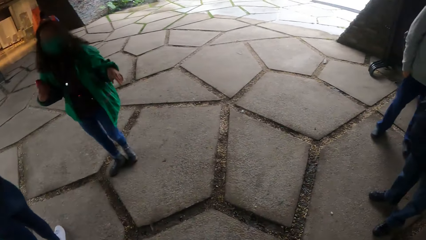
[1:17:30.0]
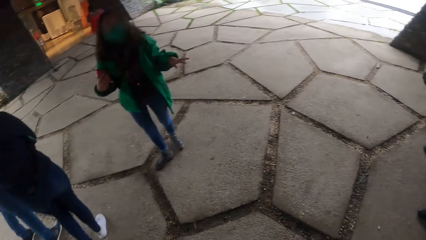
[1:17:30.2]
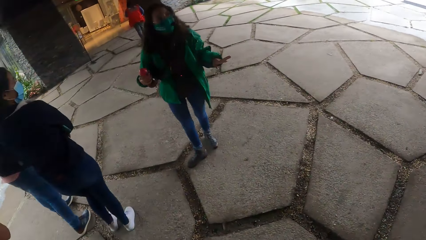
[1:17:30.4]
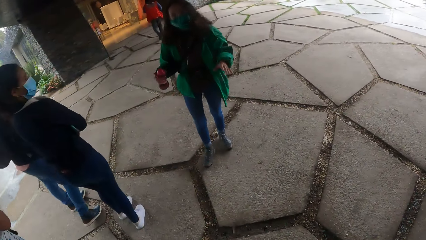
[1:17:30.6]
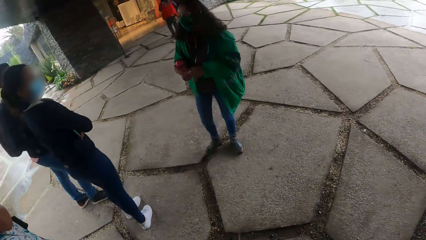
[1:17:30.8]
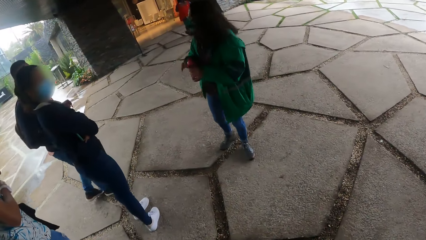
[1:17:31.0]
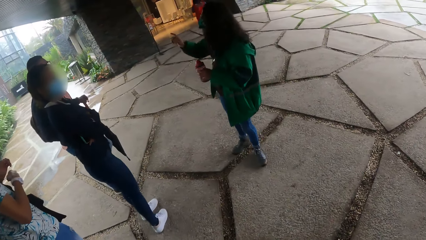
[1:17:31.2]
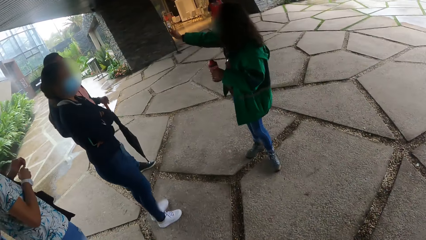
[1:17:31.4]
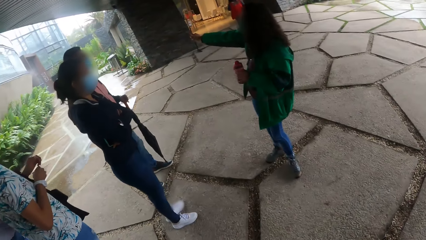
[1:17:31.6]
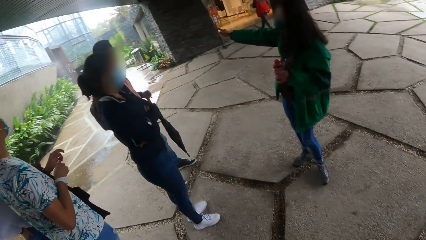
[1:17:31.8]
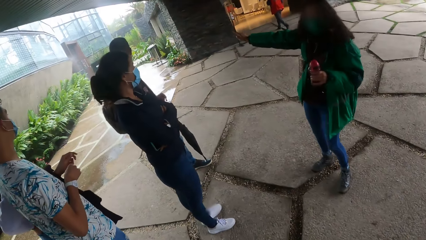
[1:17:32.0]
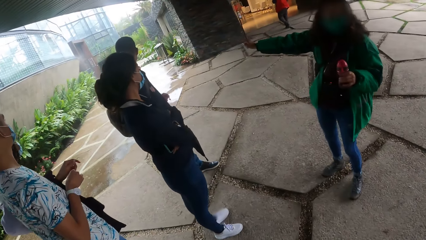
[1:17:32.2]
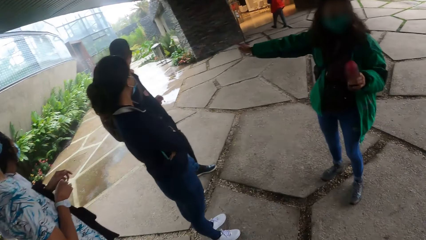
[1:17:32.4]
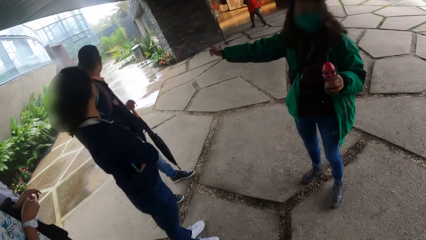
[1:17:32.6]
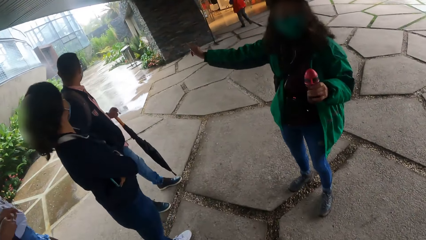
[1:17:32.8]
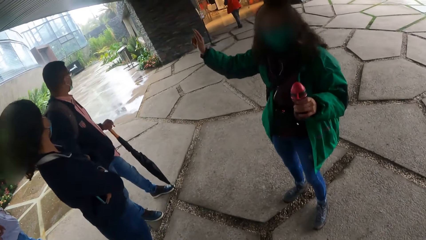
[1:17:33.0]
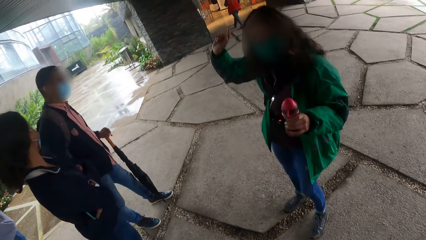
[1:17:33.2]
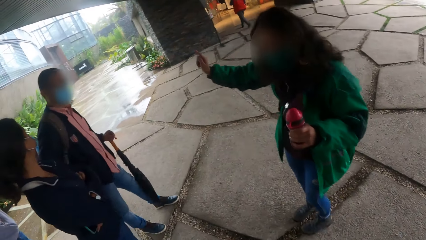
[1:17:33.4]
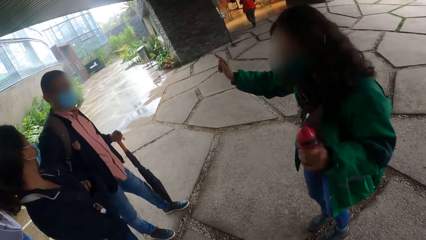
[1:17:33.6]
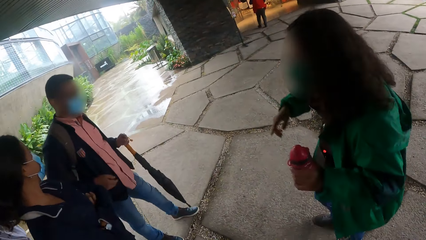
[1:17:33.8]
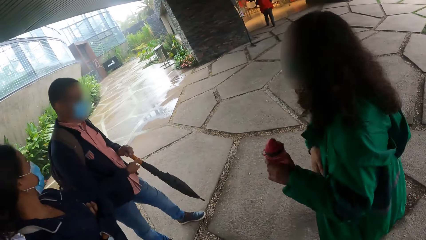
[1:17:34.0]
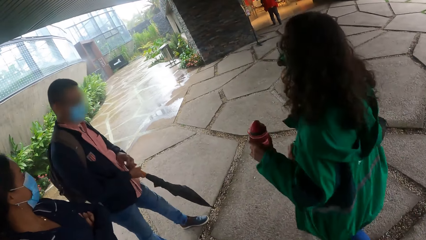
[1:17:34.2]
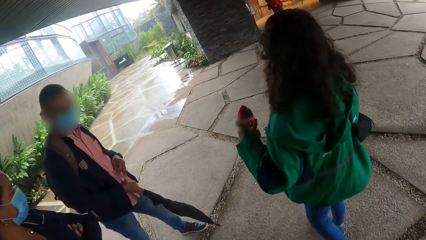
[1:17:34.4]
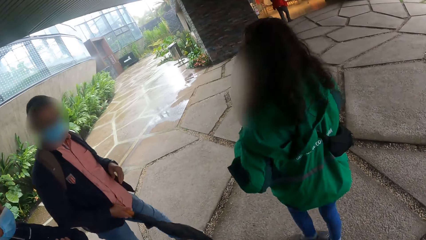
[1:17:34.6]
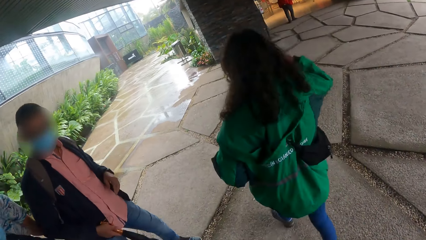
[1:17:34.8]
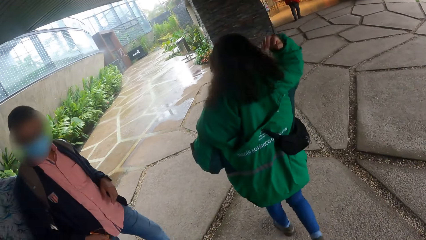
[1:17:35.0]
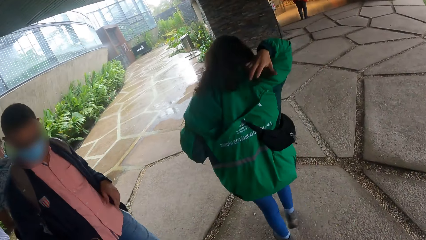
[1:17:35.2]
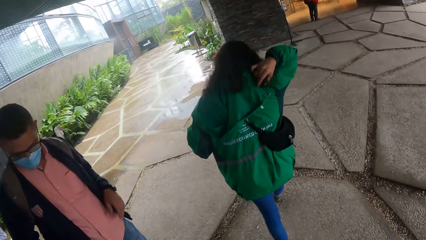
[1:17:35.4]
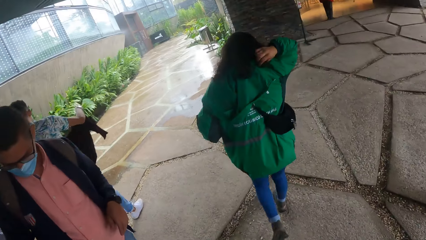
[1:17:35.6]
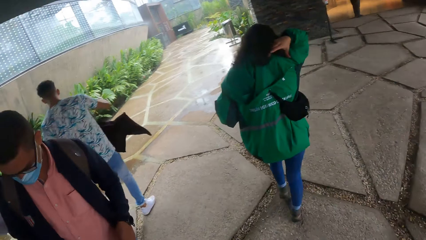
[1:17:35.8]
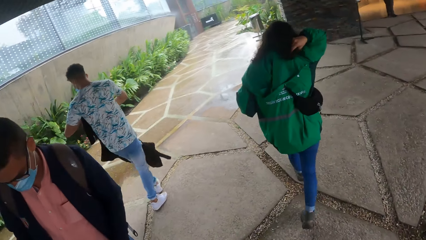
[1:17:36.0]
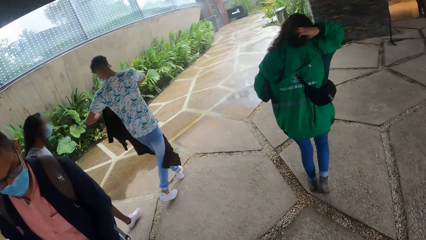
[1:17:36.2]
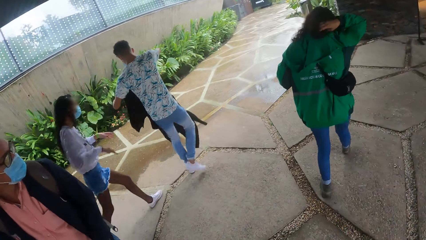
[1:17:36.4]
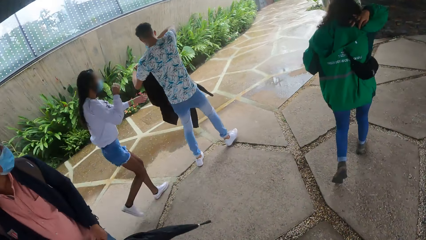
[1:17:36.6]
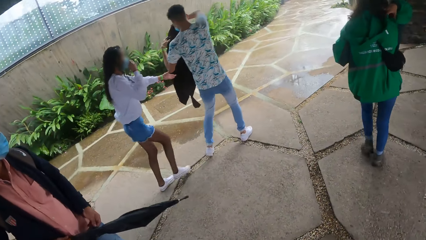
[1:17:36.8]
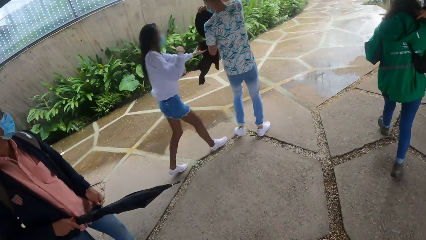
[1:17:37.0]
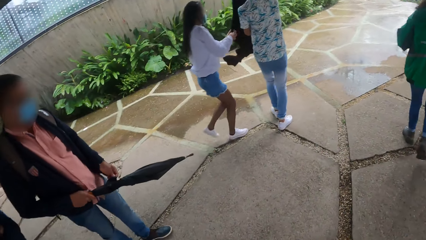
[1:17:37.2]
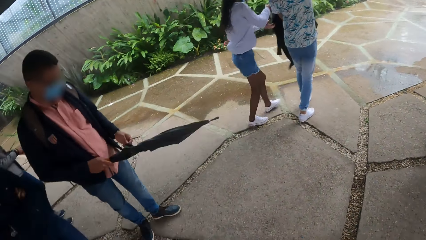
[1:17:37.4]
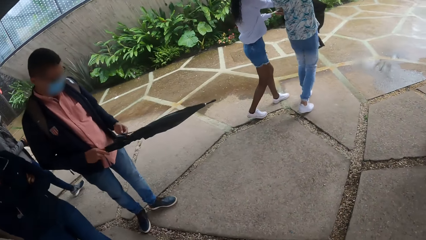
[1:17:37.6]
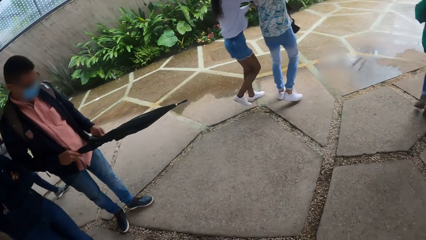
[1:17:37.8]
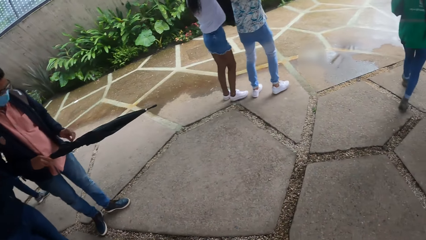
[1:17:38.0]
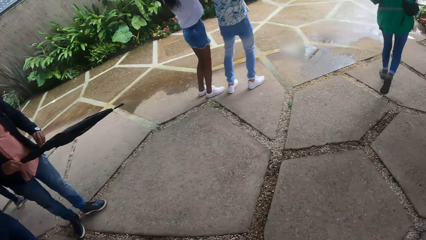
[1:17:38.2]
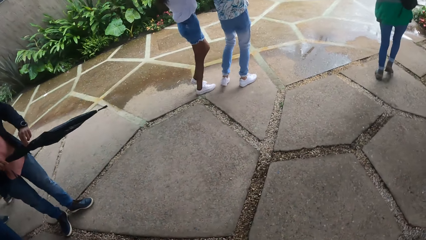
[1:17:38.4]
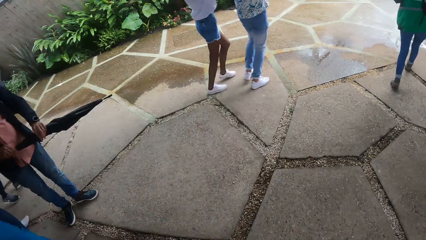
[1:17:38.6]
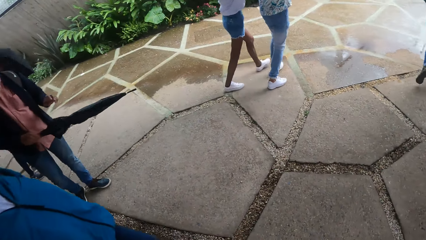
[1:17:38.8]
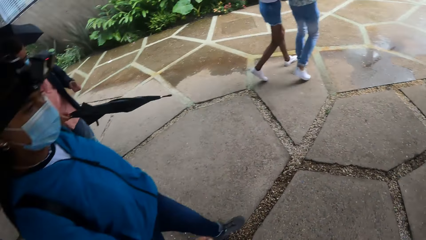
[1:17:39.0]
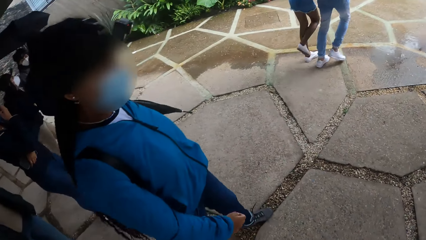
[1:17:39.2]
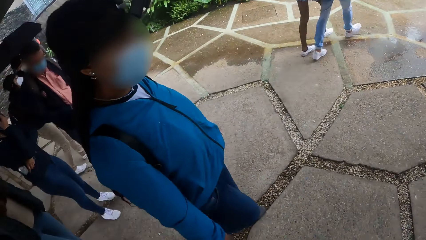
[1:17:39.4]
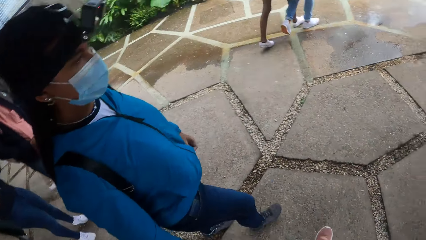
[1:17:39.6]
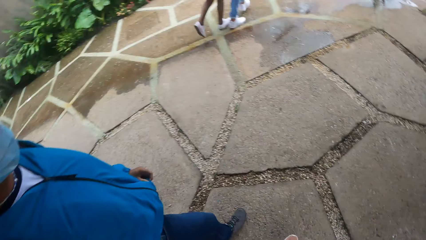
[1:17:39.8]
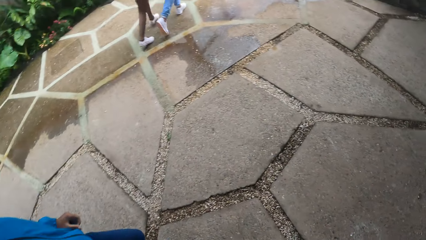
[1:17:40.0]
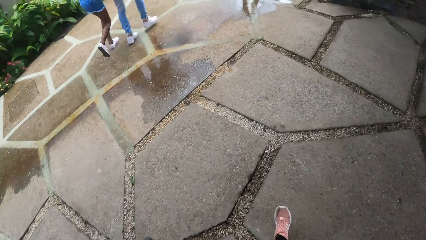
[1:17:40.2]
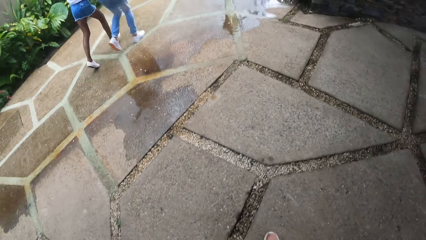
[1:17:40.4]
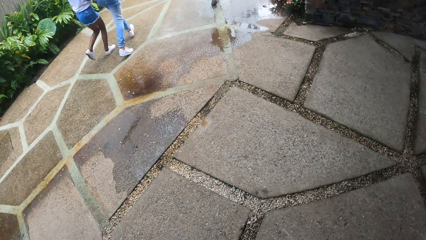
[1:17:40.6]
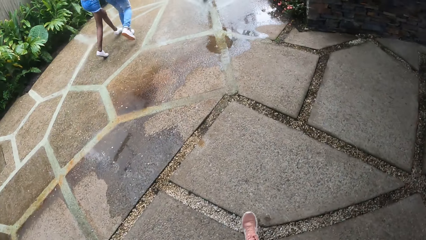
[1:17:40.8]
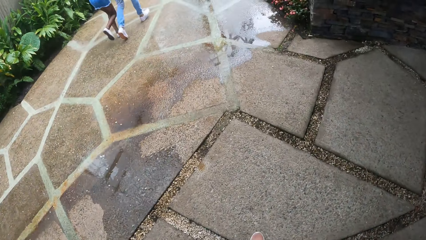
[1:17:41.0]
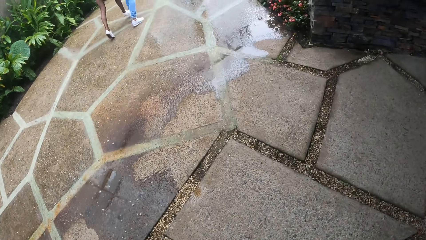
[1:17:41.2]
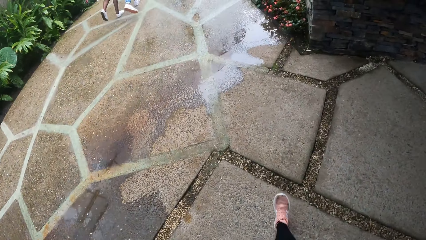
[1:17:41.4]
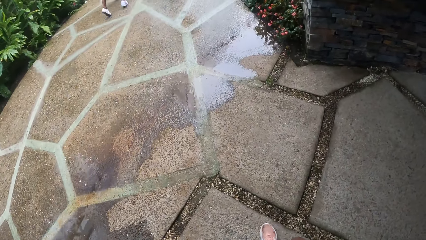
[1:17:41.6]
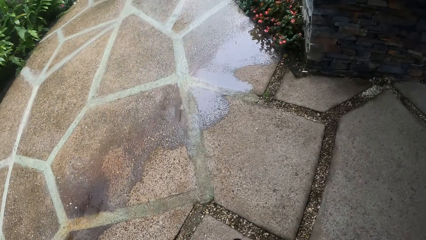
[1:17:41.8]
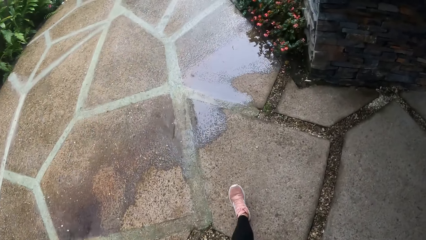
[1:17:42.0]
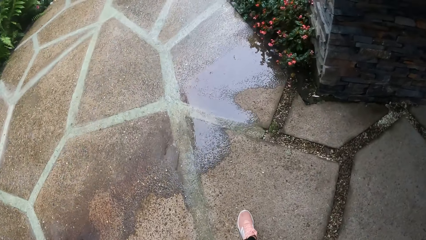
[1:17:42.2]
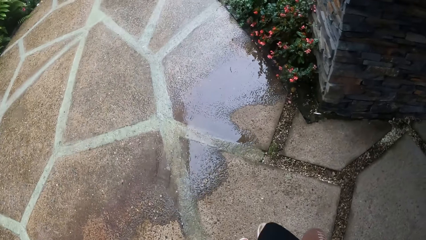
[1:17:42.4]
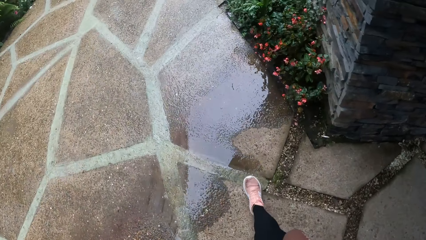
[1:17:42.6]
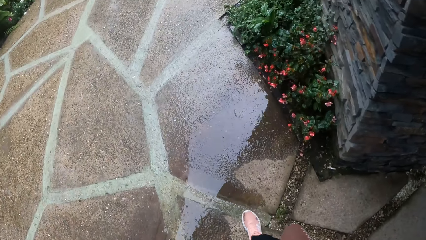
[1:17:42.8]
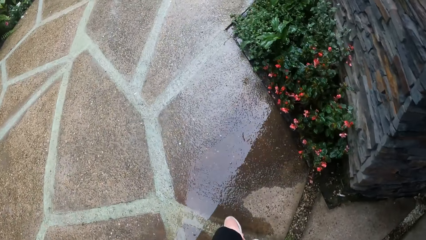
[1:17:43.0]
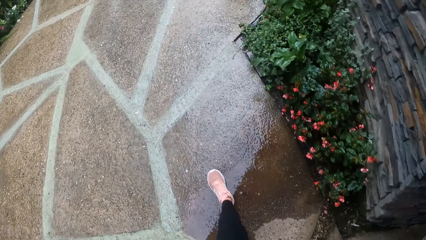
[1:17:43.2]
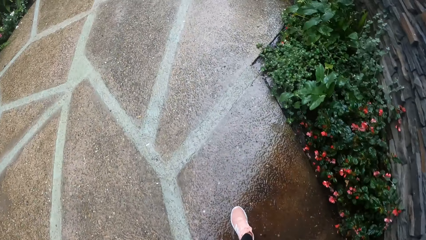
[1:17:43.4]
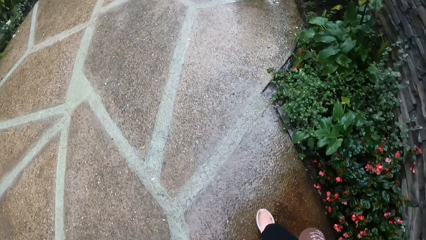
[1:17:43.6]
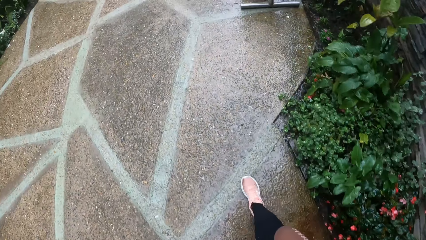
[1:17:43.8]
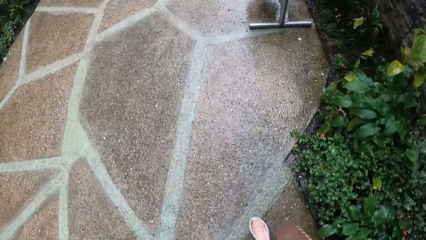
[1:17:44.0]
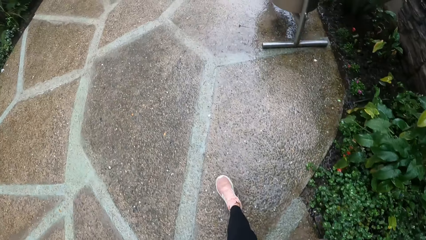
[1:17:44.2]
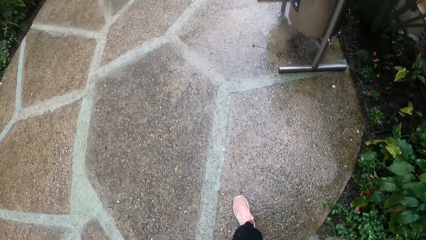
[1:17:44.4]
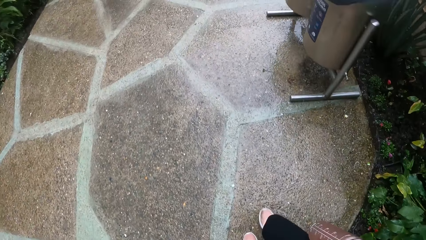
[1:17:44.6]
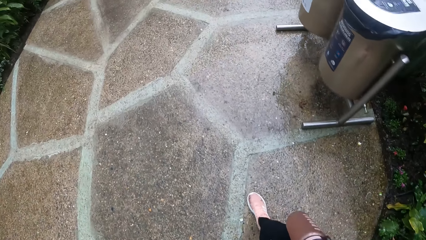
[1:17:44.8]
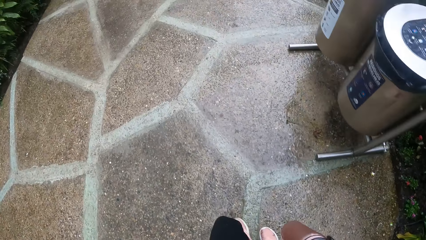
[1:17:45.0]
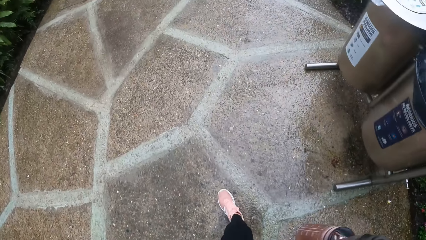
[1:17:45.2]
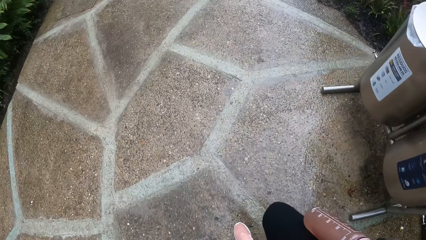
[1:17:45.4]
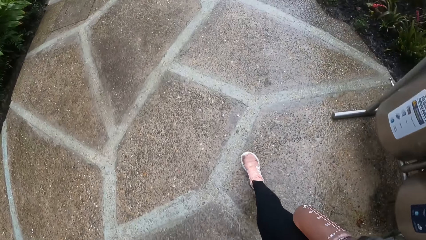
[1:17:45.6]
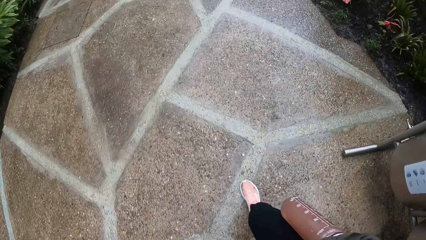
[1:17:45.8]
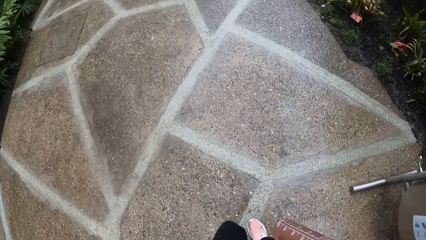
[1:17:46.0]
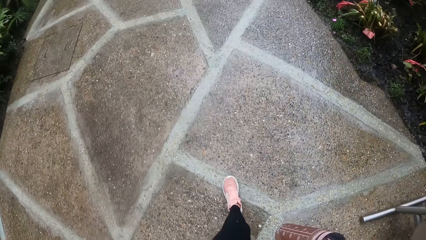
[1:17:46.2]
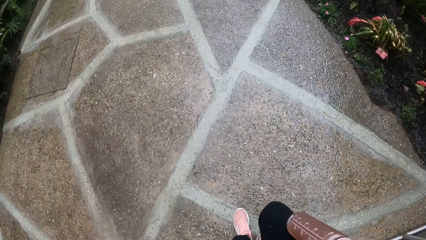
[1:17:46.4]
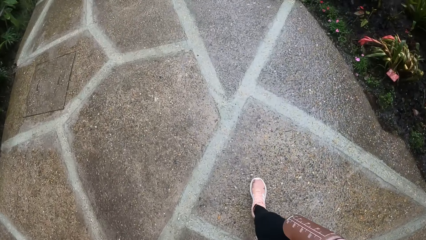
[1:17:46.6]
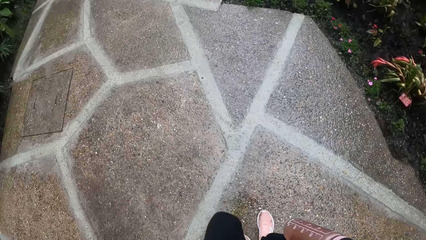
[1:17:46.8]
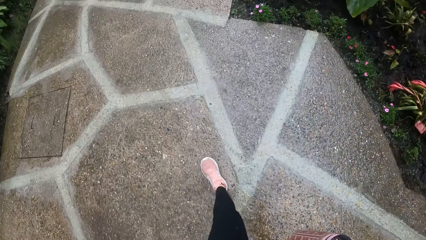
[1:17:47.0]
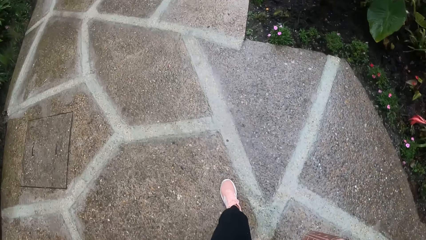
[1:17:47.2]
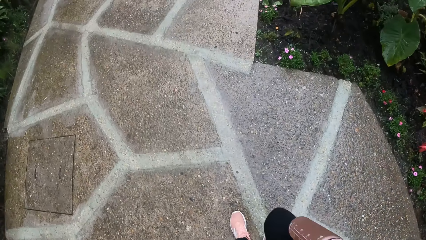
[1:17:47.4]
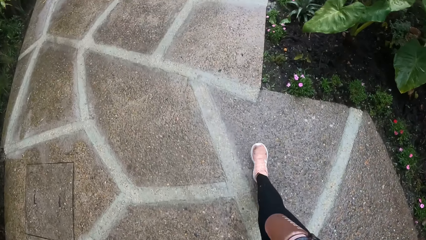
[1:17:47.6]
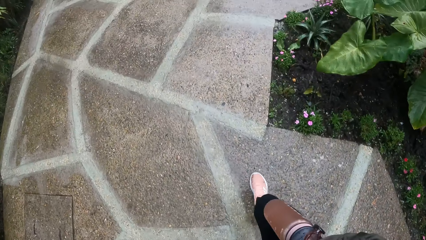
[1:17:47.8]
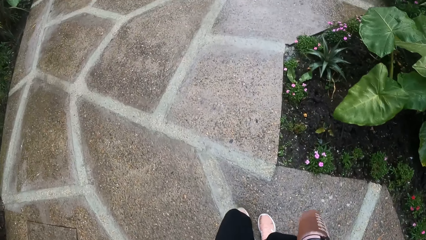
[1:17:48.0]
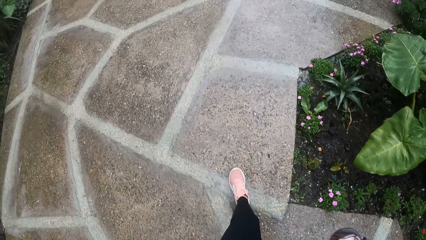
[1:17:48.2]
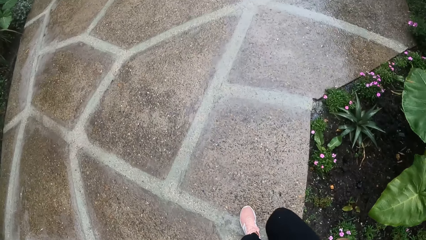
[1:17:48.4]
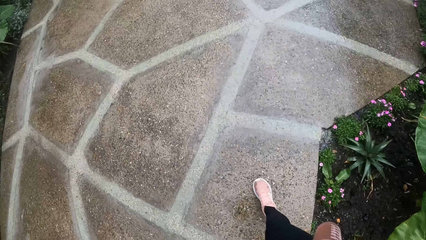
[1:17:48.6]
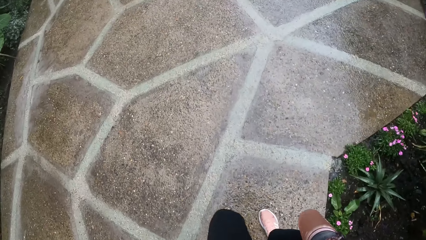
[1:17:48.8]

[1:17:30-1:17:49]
The woman walks along a paved road in a park. The camera wearer walks along the paved road in the park.
